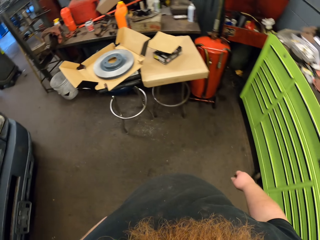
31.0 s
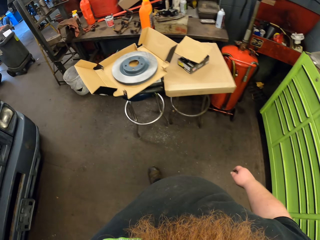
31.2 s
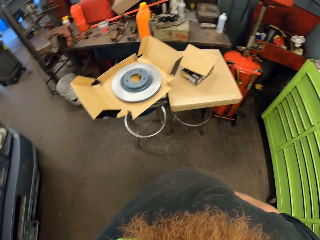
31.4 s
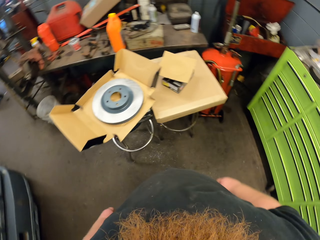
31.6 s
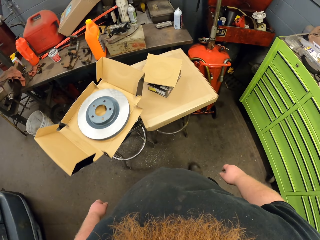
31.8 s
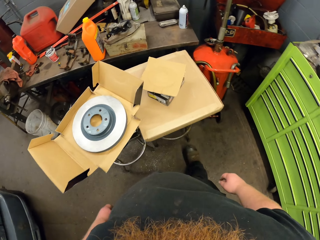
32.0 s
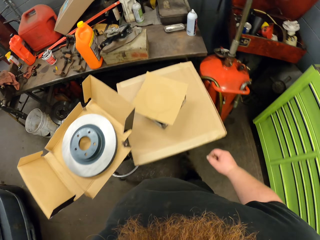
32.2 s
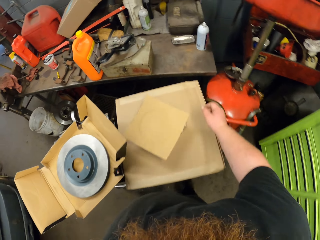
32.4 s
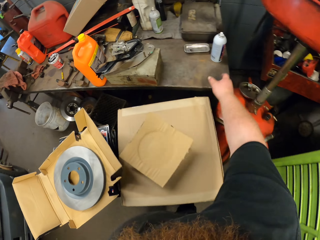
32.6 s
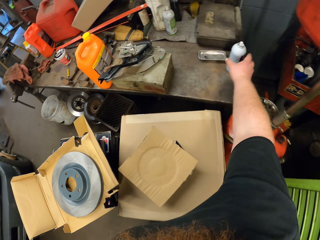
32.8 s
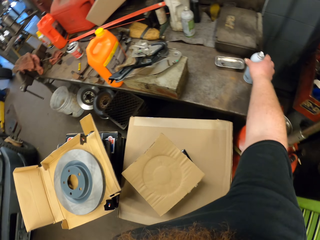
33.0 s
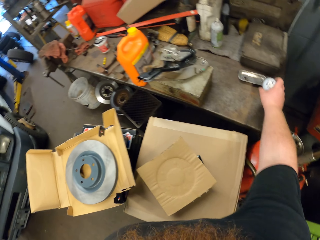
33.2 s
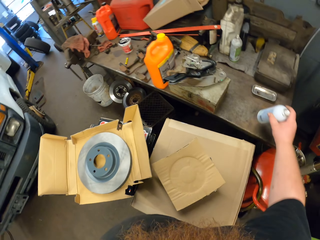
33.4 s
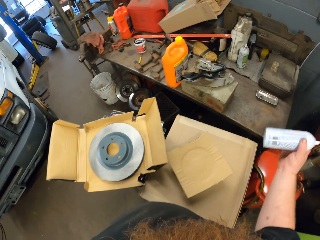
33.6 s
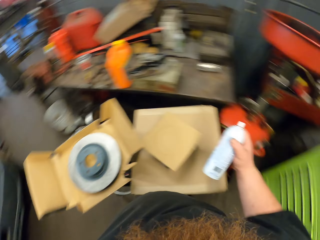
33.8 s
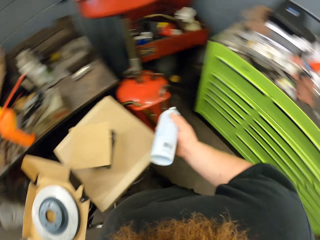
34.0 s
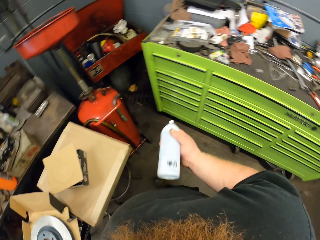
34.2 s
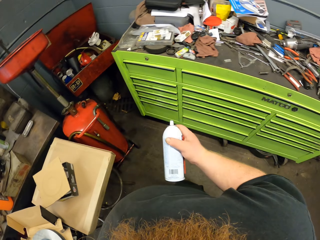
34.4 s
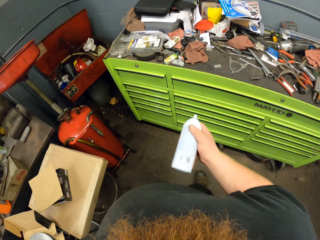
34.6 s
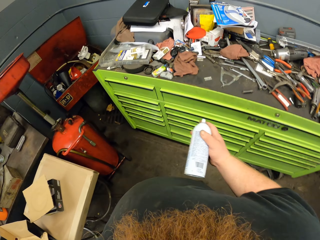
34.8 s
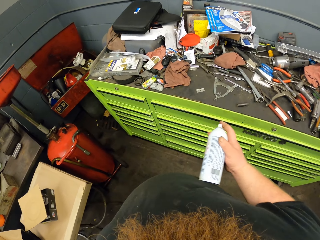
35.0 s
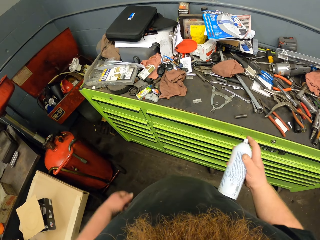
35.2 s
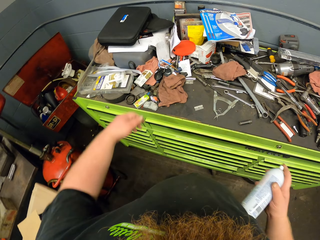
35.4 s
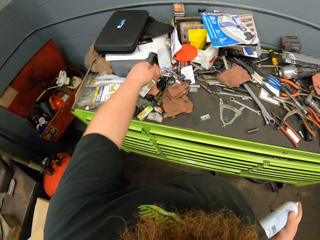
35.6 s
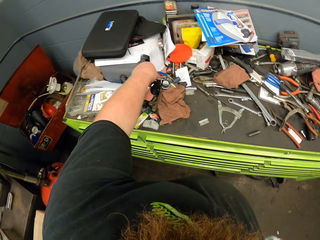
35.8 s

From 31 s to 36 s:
The camera wearer walks. He picks up a bottle or spray with his right hand. He shakes the spray.

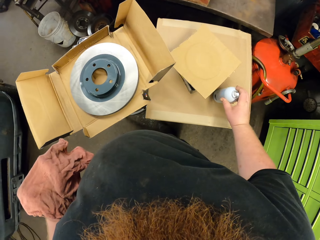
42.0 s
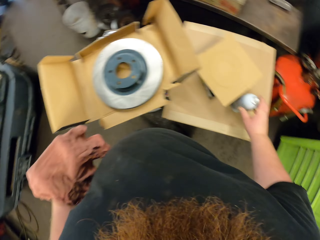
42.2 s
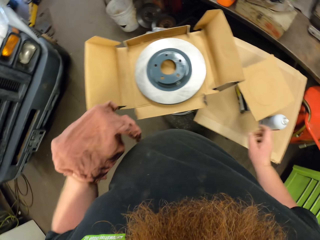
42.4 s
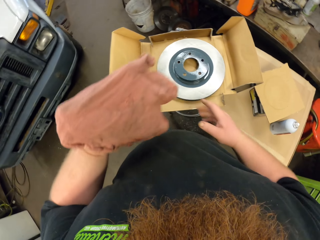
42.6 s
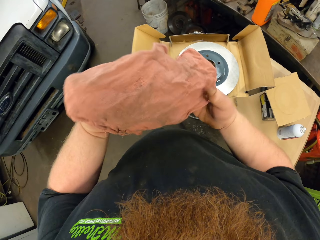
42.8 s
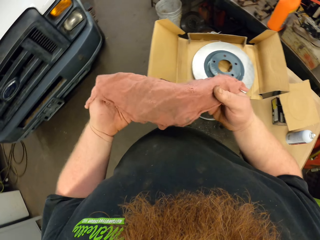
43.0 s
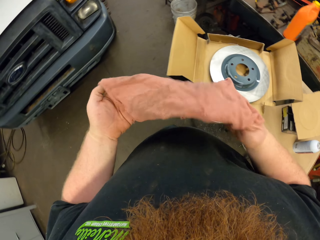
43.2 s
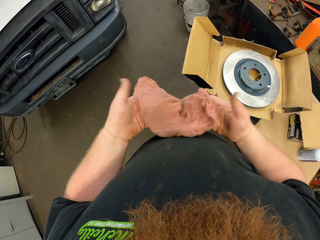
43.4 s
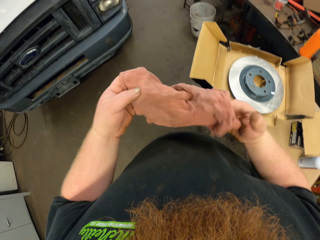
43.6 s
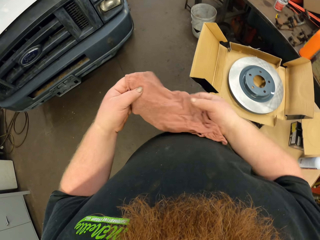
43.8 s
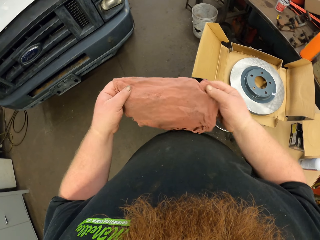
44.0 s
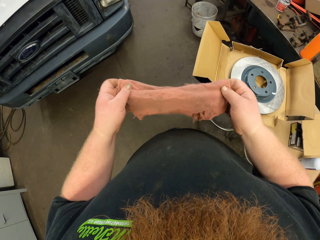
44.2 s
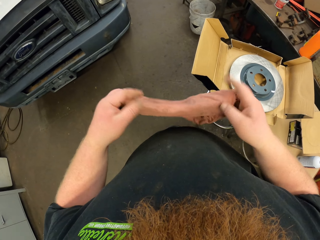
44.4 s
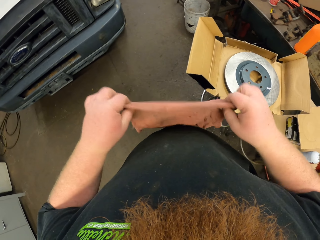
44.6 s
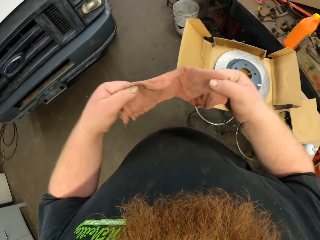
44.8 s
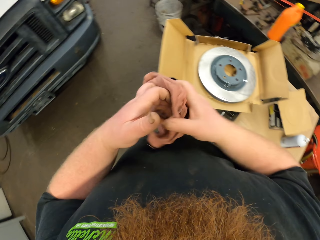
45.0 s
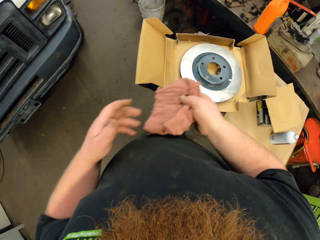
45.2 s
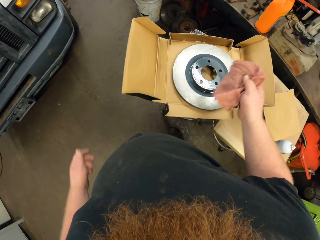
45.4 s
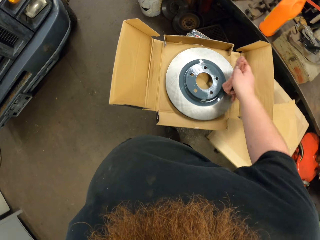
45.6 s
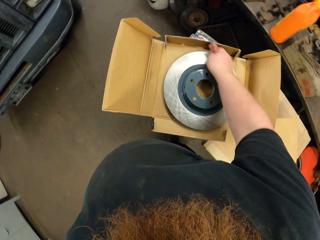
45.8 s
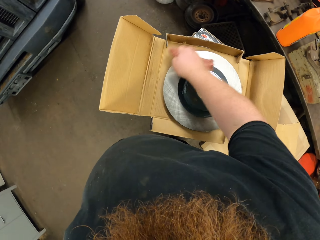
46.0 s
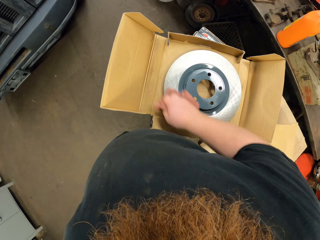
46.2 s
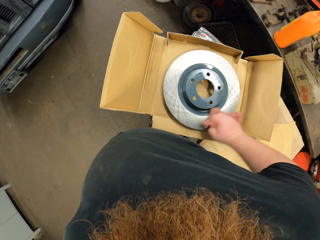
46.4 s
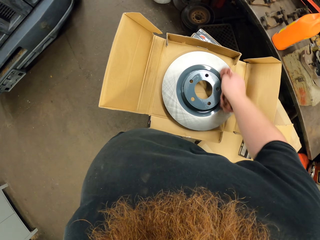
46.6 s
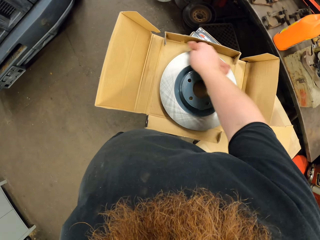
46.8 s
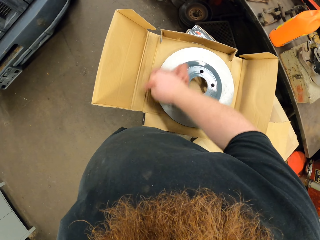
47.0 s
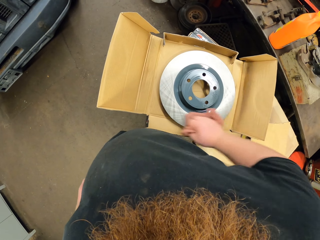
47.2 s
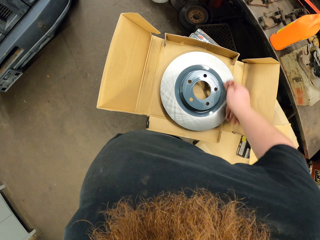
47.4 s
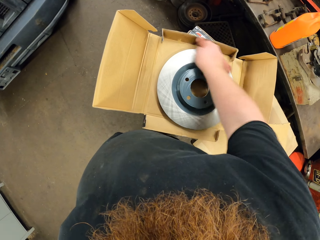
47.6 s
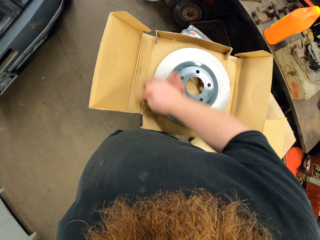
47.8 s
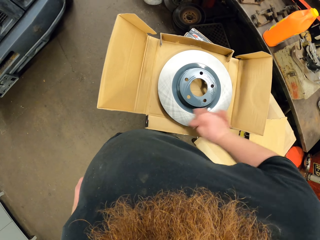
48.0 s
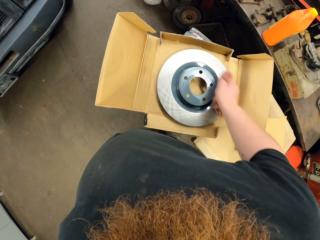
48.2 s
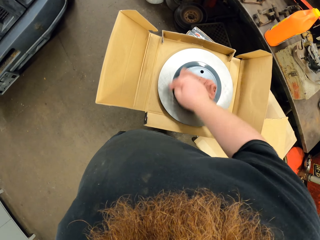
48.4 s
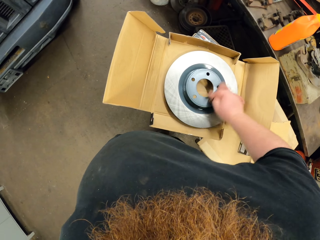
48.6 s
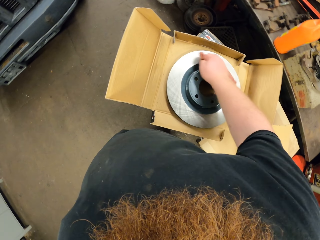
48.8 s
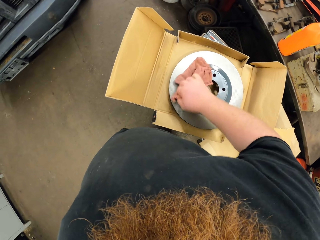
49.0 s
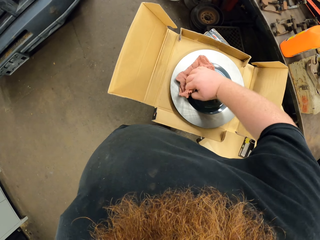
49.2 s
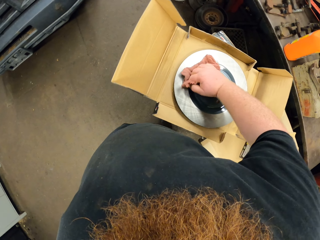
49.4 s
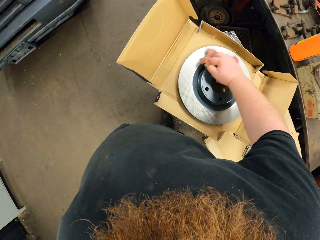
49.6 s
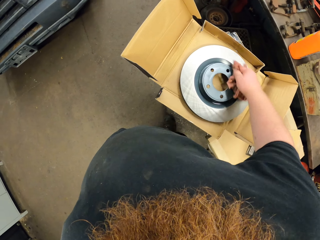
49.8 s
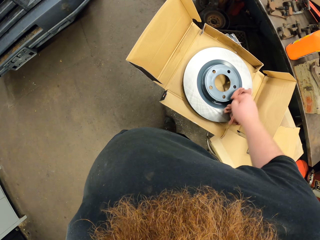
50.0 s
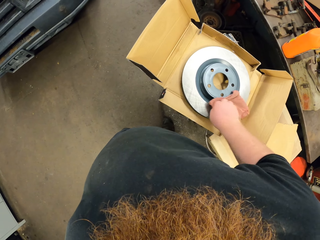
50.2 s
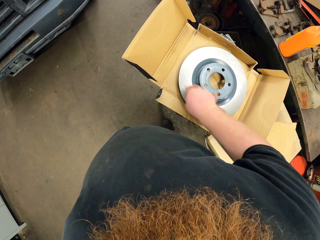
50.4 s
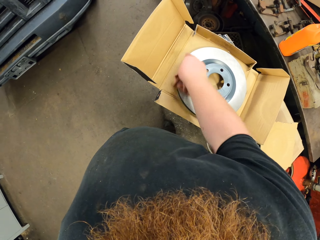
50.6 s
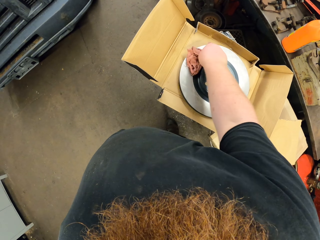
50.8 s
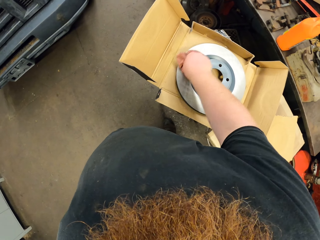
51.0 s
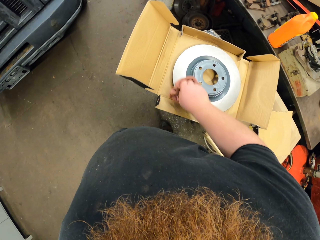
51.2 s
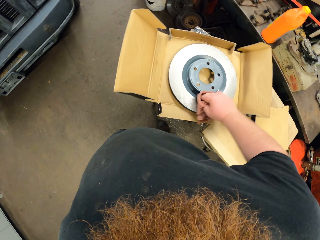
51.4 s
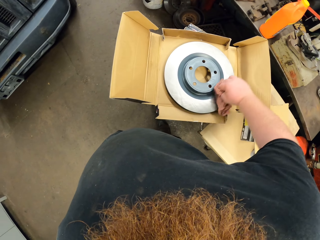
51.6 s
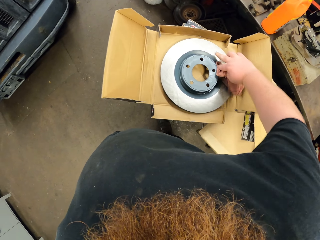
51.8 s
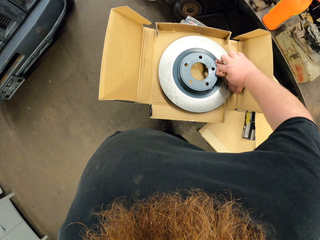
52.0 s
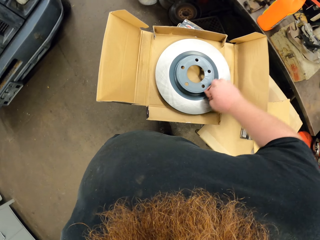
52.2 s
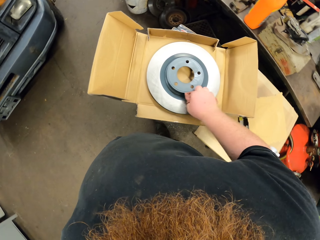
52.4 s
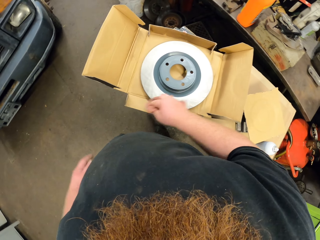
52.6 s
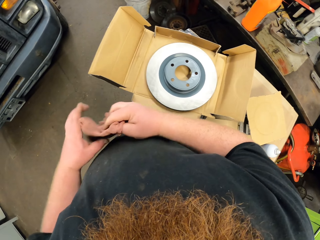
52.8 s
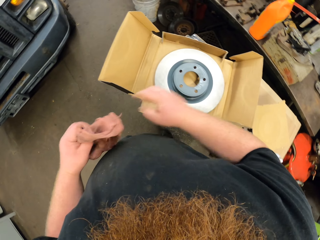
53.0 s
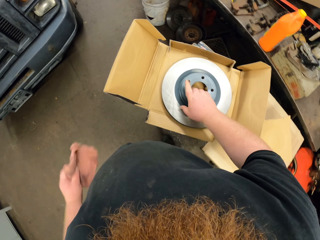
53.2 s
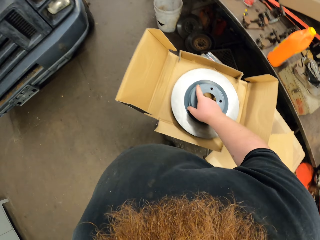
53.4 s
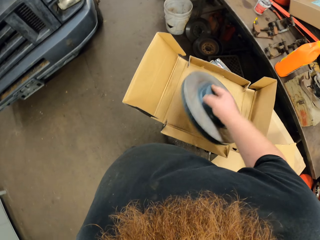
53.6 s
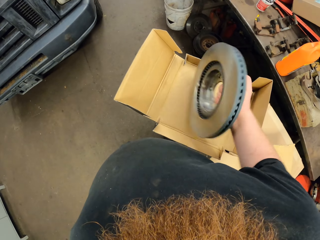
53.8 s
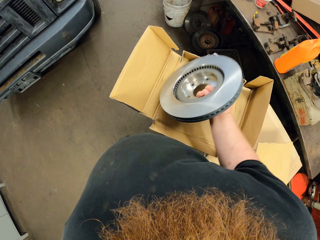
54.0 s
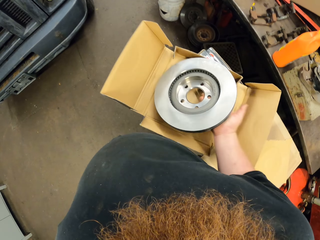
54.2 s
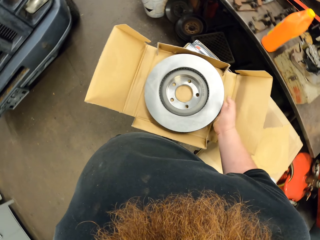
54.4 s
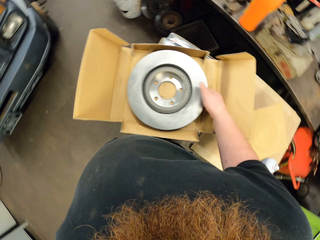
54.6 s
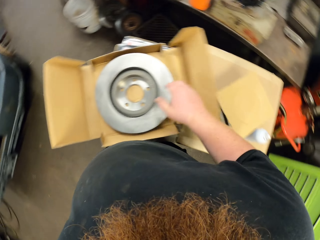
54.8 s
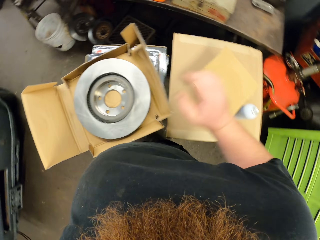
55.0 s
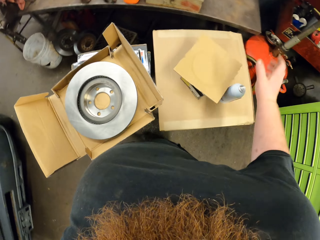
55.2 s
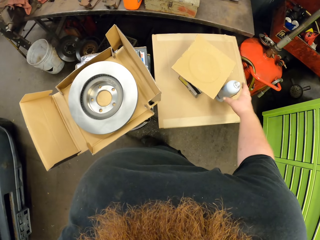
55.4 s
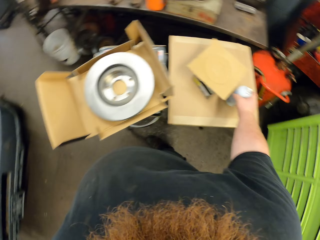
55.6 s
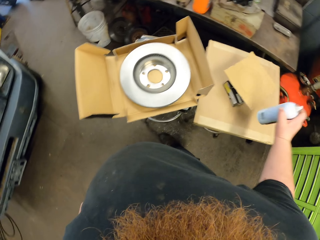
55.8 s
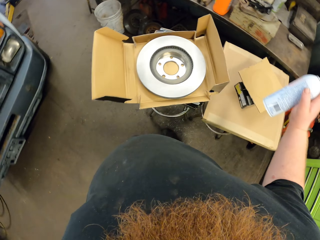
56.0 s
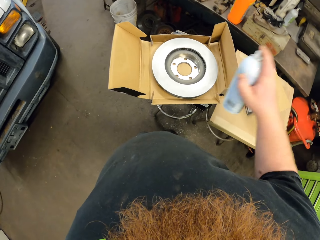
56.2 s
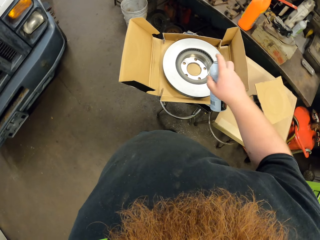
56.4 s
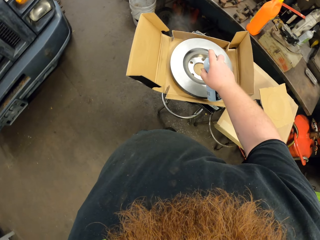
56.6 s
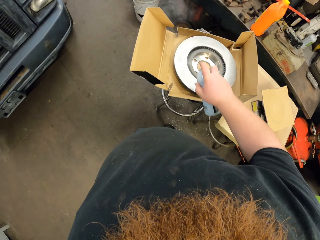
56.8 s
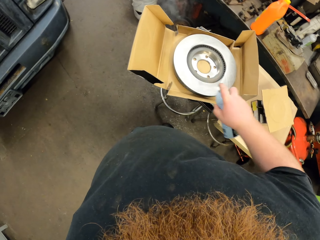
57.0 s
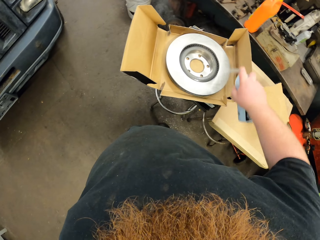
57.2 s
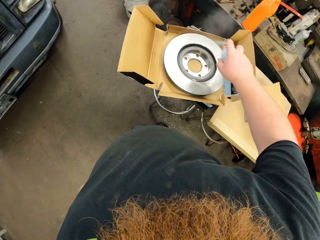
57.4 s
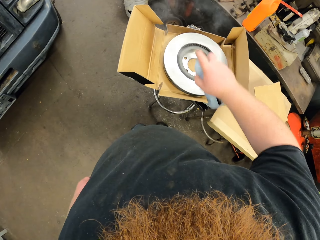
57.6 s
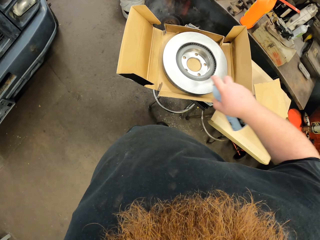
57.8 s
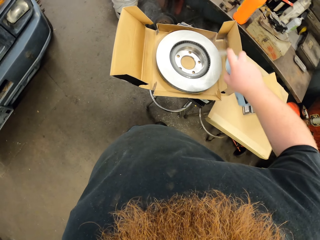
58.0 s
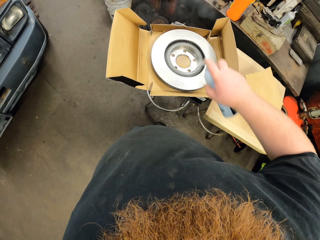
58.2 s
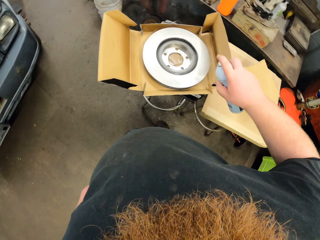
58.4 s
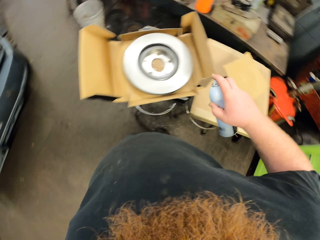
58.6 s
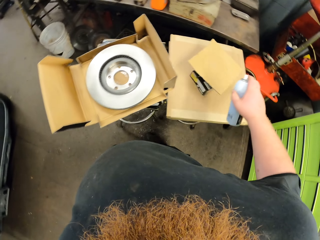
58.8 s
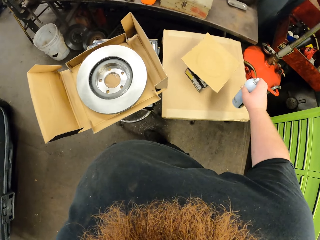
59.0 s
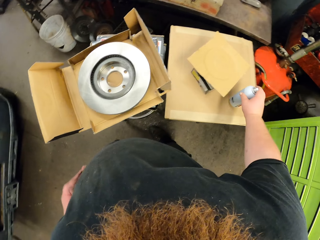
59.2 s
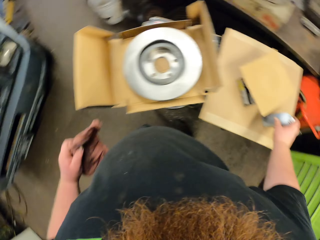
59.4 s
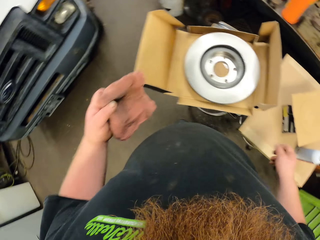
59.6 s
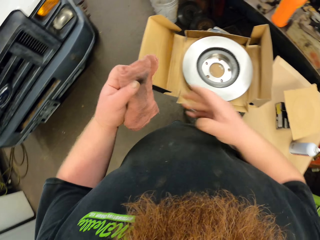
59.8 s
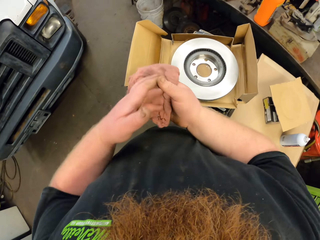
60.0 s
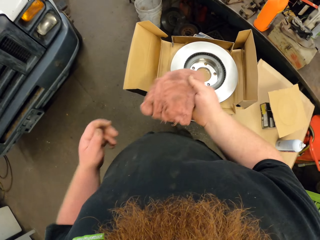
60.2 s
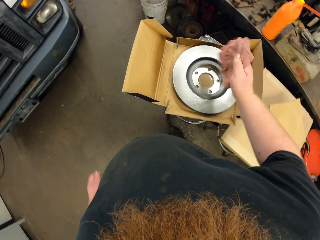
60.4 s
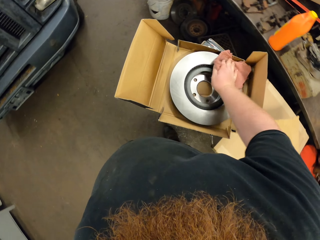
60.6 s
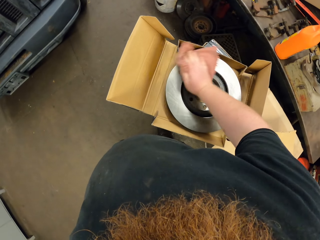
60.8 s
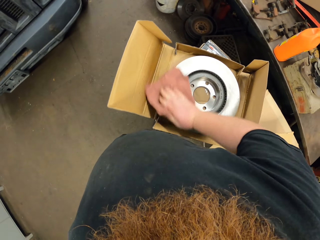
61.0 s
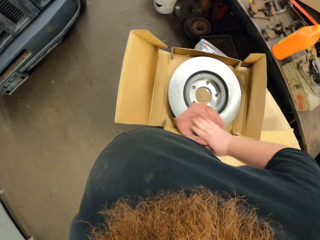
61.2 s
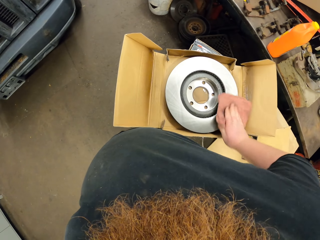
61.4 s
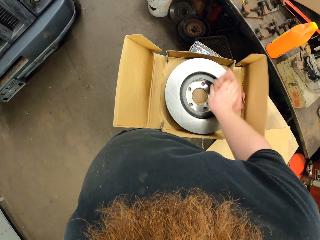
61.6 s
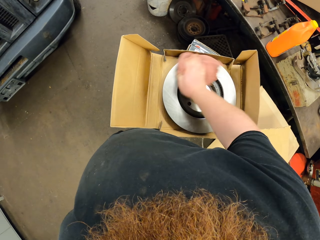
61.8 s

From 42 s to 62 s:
The camera wearer puts the spray on the table. He folds a towel. He wipes the Car Quest Platinum with a hand towel. He puts the towel on the left hand. He turns the Car Quest Platinum. He picks up the bottle of spray with his right hand. He sprays the Car Quest Platinum. He puts the spray on the table. He puts the towel on the right hand. He wipes the Car Quest Platinum with the hand towel.
